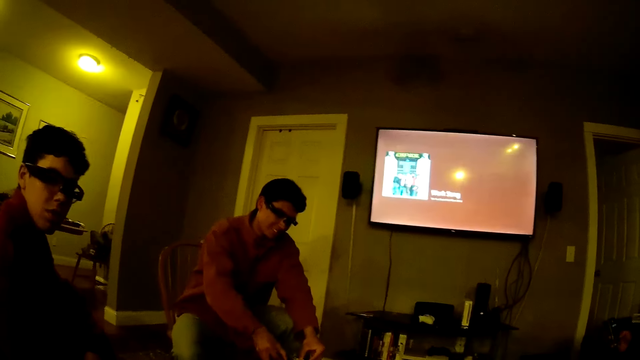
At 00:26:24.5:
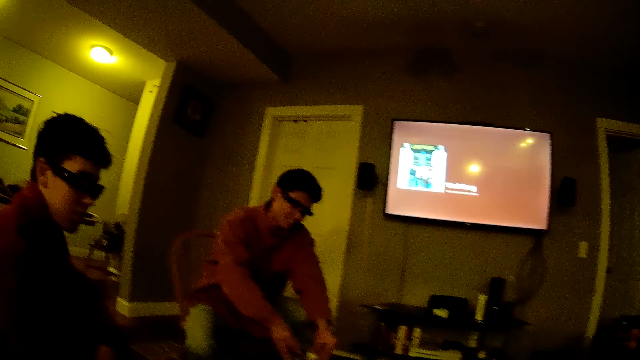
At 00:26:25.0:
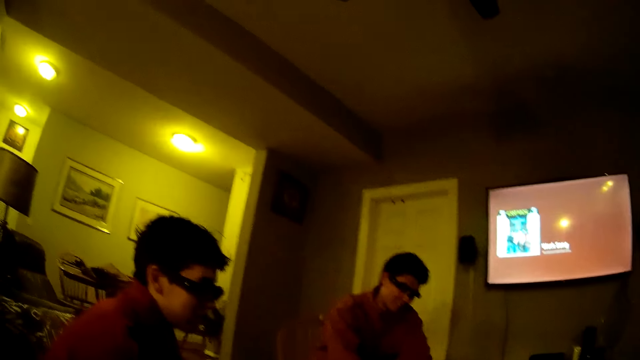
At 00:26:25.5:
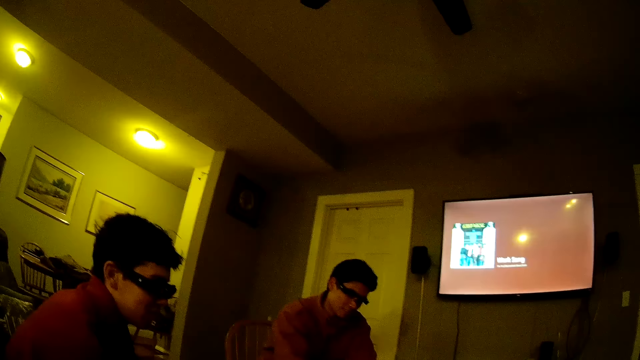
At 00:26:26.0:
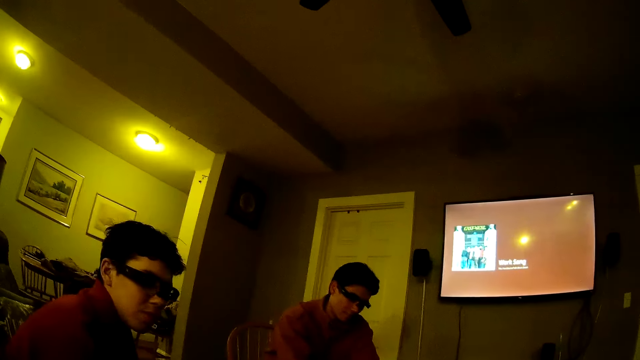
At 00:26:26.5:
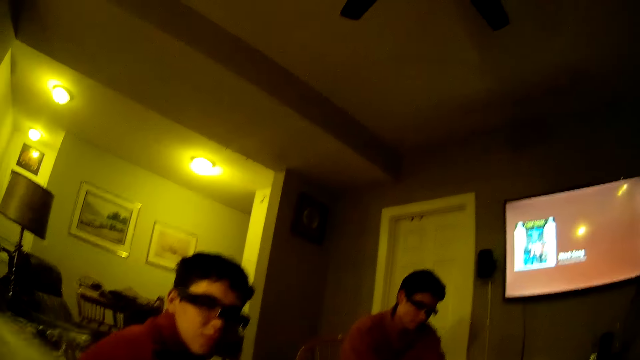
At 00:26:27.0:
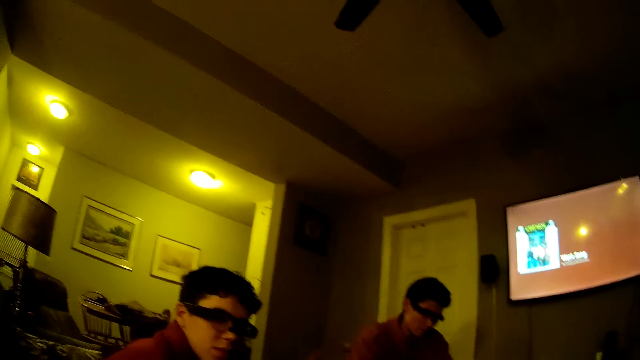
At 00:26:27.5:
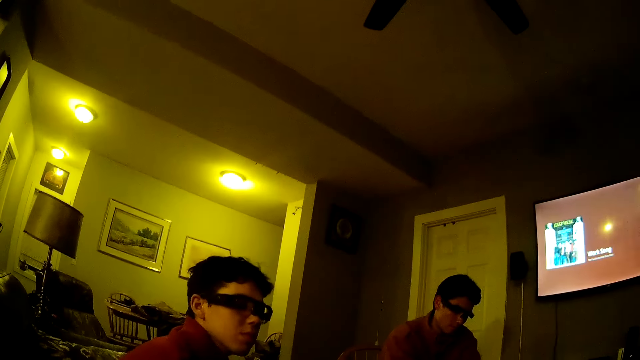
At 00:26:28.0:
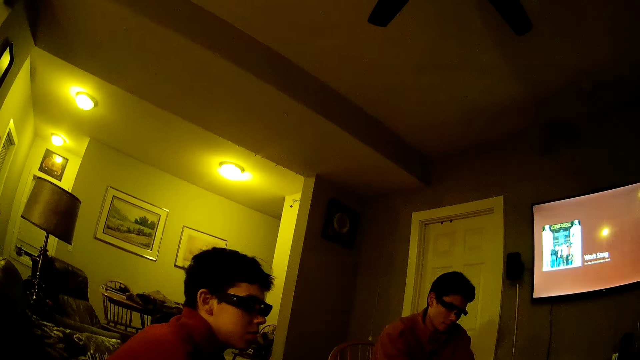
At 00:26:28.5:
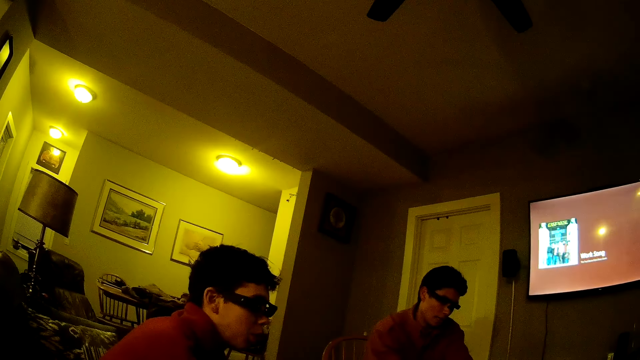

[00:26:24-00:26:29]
A man shuffles the poker cards with both hands.

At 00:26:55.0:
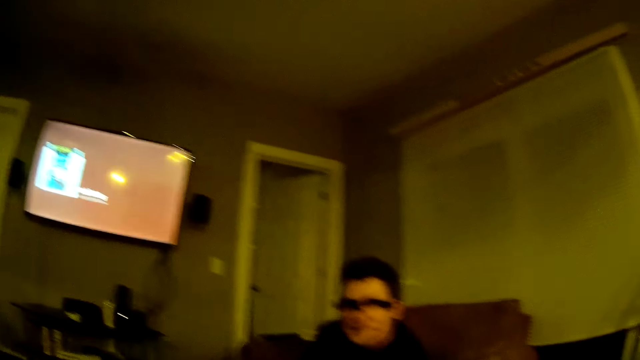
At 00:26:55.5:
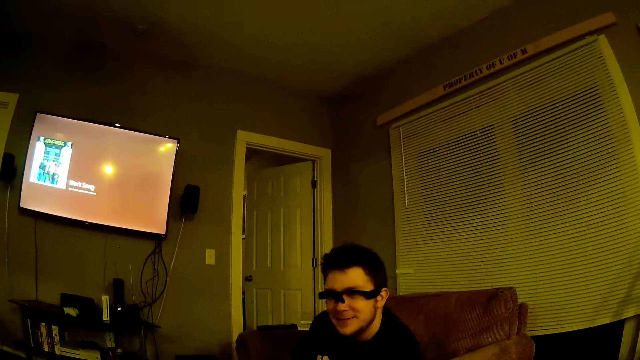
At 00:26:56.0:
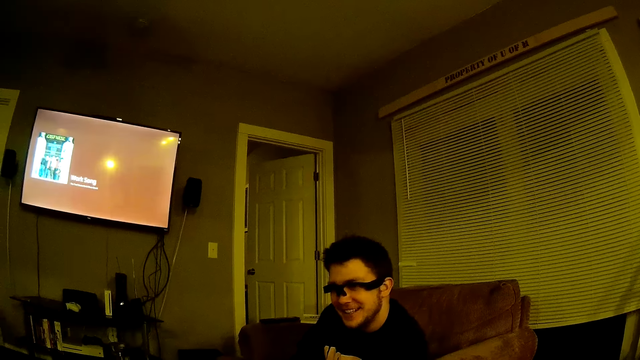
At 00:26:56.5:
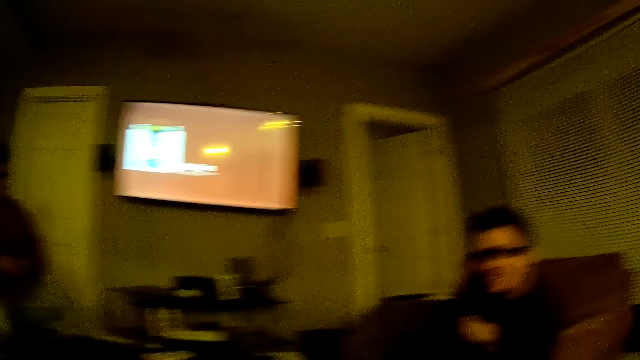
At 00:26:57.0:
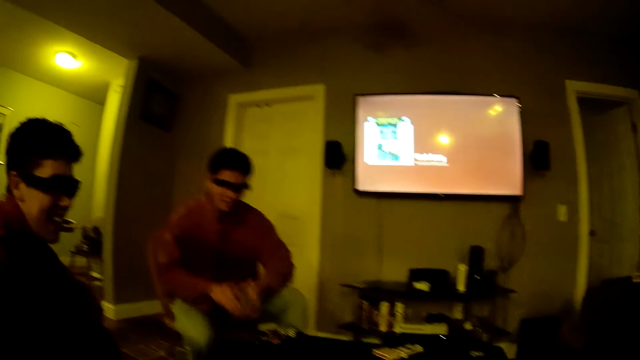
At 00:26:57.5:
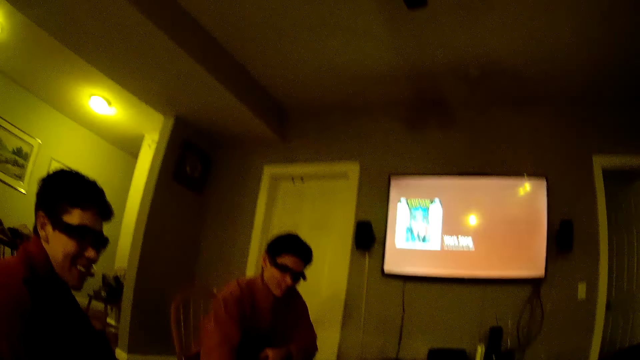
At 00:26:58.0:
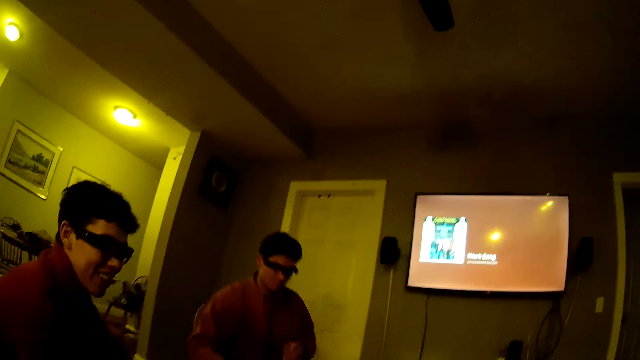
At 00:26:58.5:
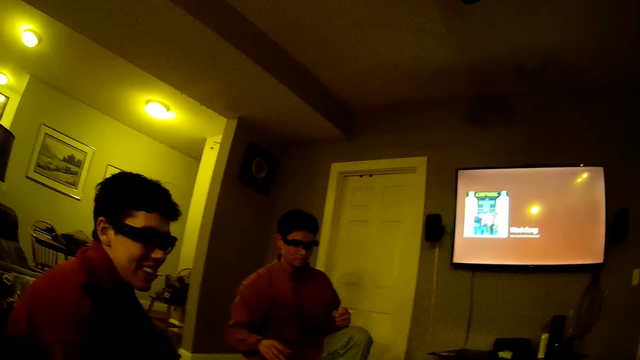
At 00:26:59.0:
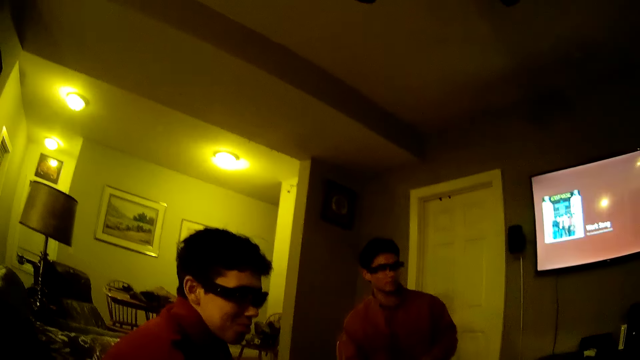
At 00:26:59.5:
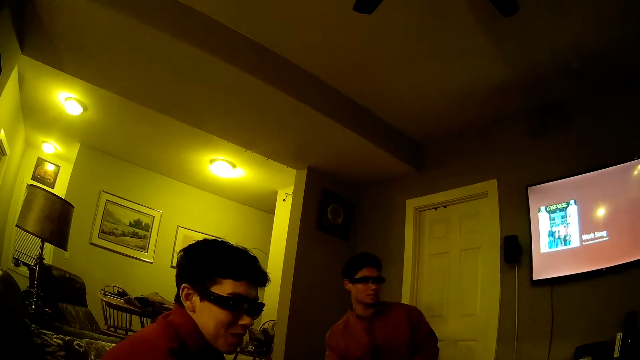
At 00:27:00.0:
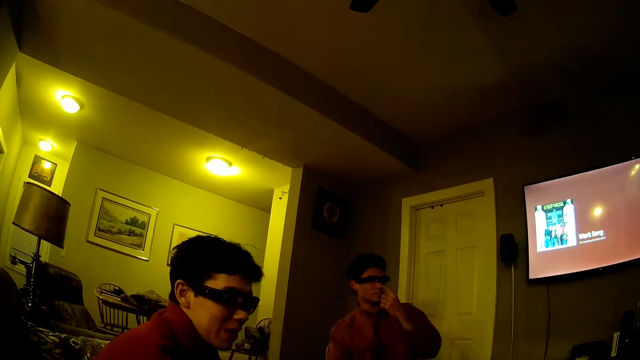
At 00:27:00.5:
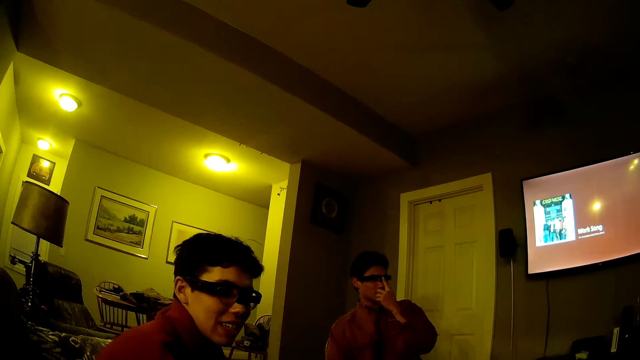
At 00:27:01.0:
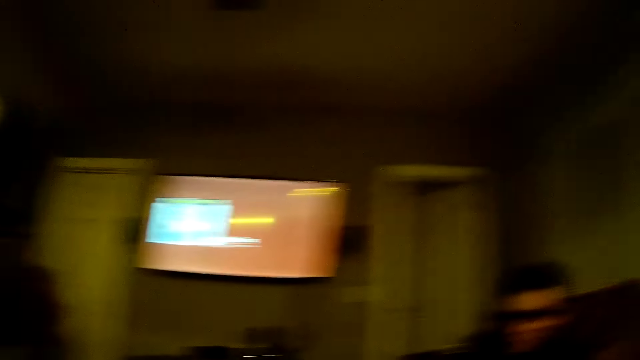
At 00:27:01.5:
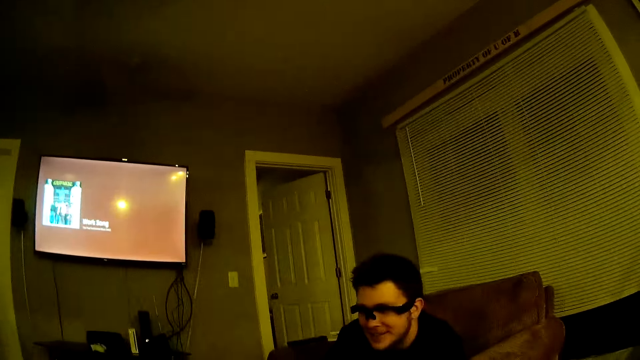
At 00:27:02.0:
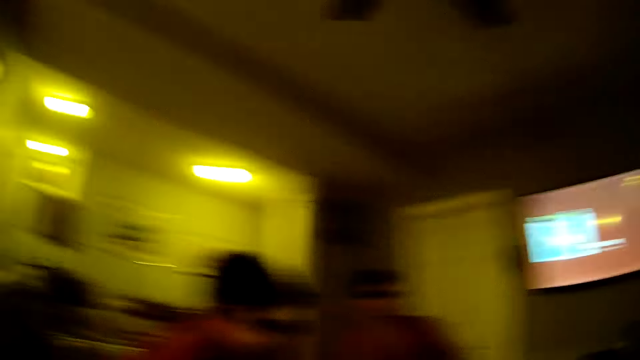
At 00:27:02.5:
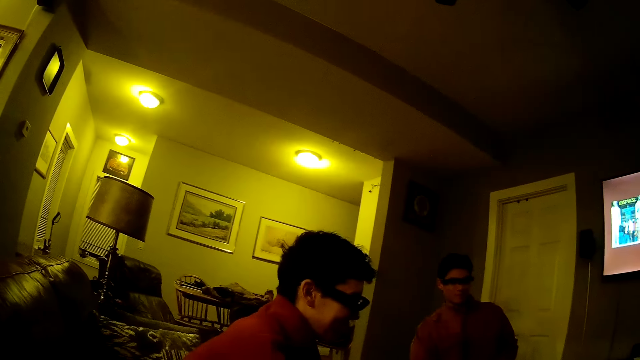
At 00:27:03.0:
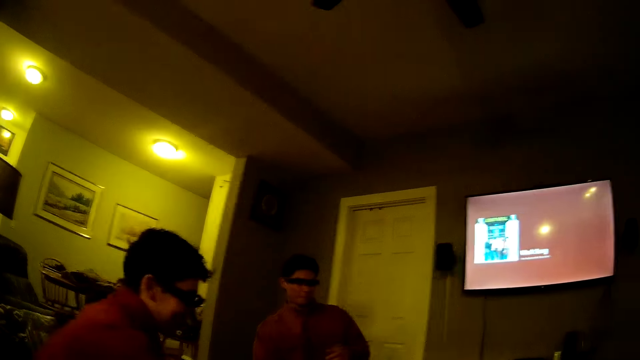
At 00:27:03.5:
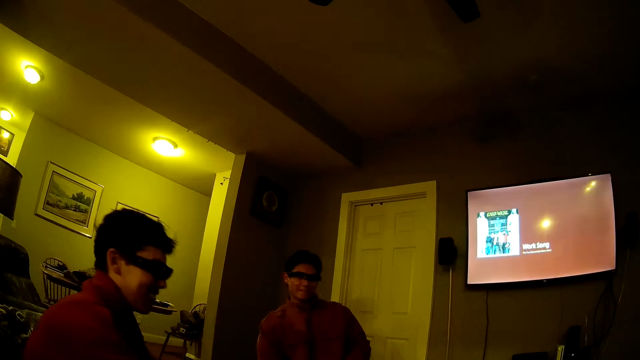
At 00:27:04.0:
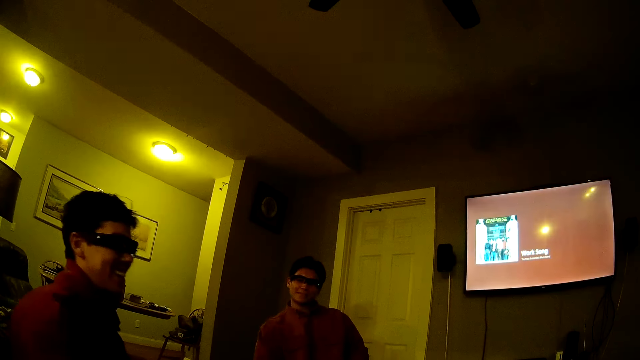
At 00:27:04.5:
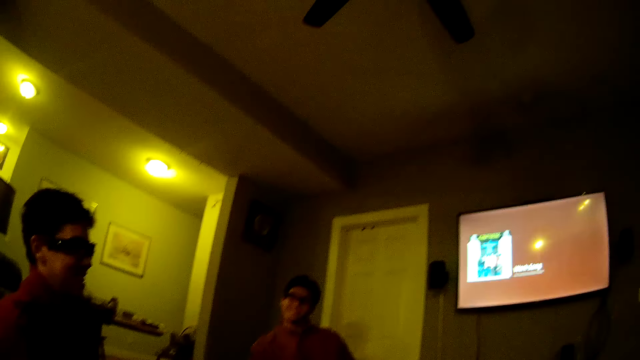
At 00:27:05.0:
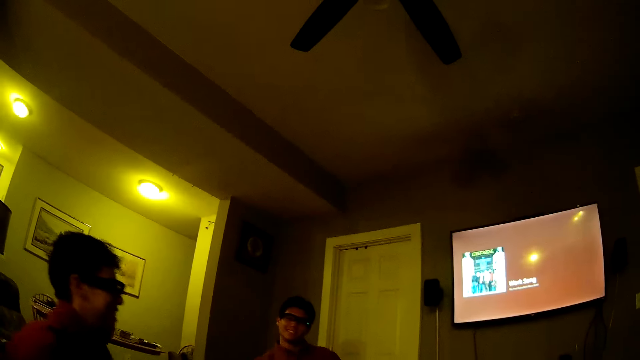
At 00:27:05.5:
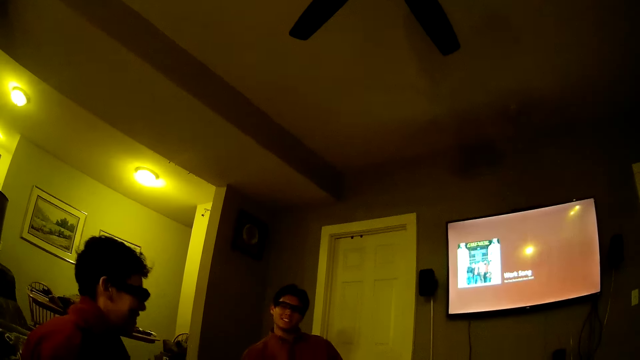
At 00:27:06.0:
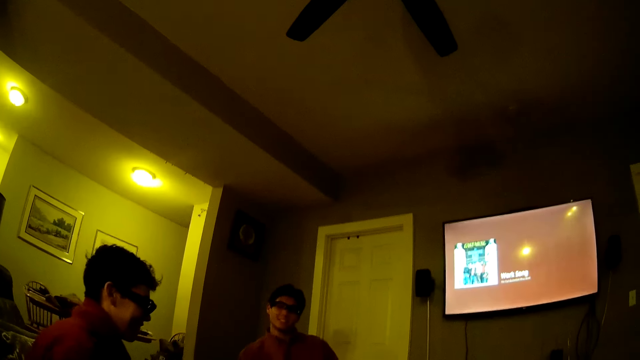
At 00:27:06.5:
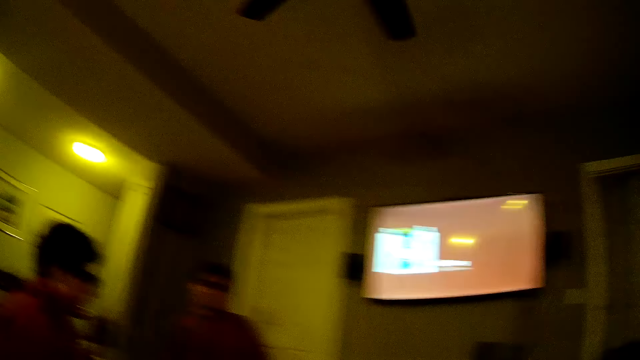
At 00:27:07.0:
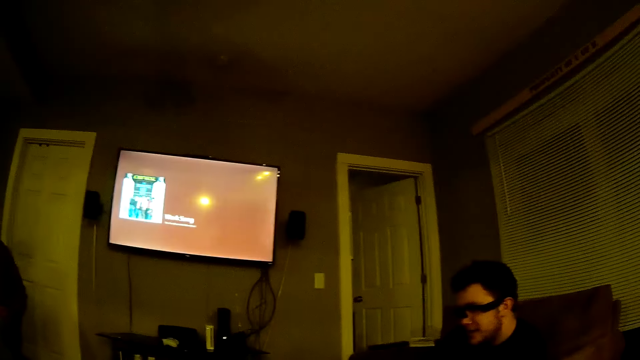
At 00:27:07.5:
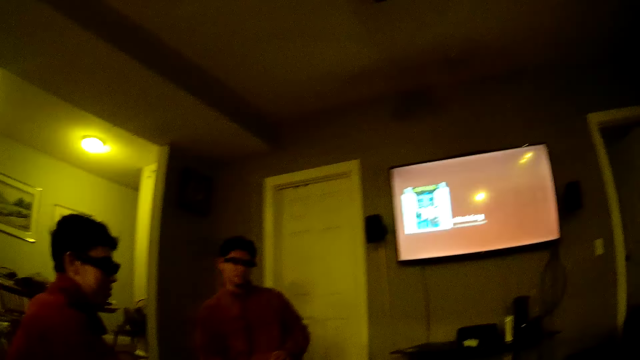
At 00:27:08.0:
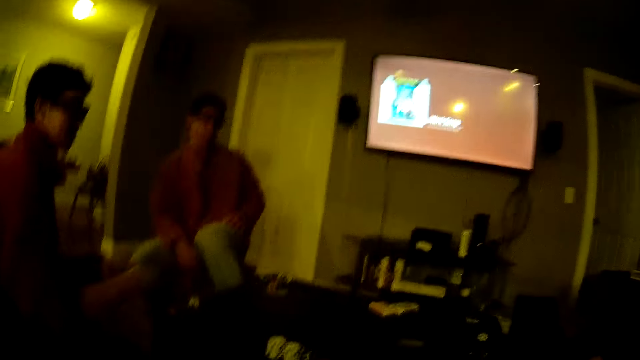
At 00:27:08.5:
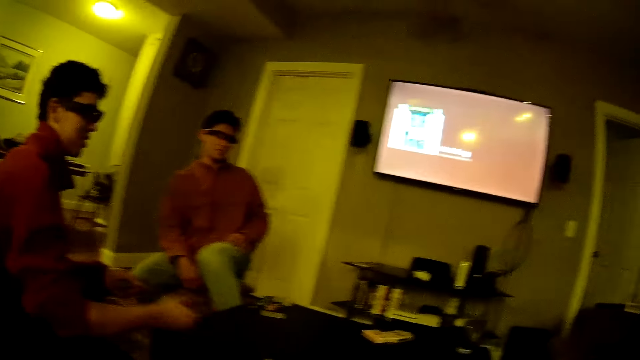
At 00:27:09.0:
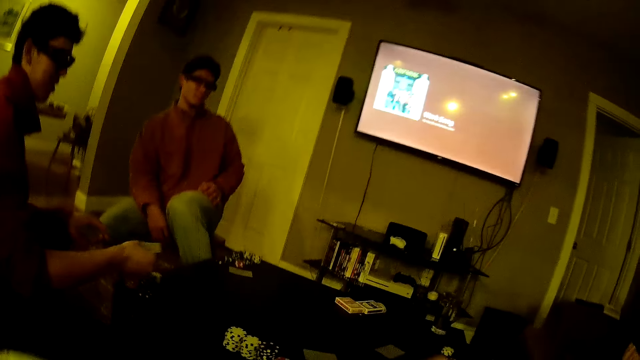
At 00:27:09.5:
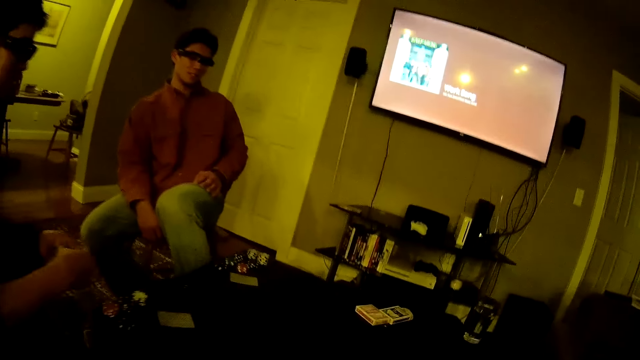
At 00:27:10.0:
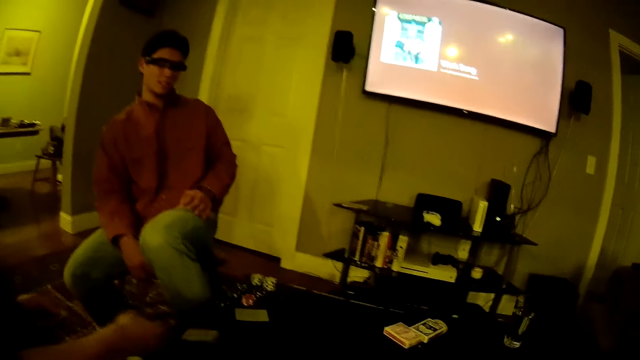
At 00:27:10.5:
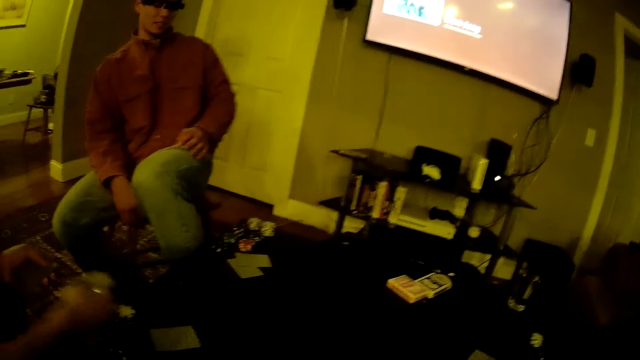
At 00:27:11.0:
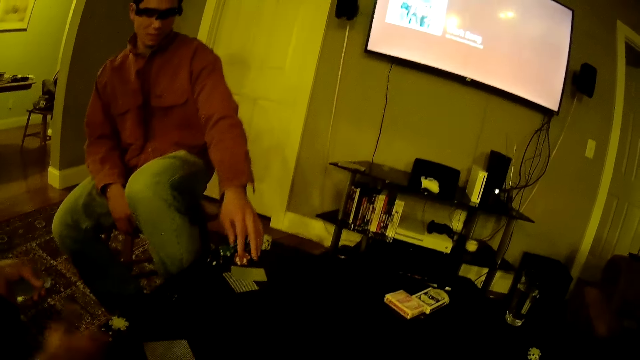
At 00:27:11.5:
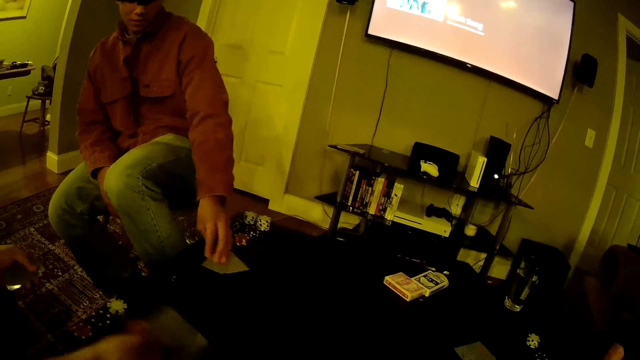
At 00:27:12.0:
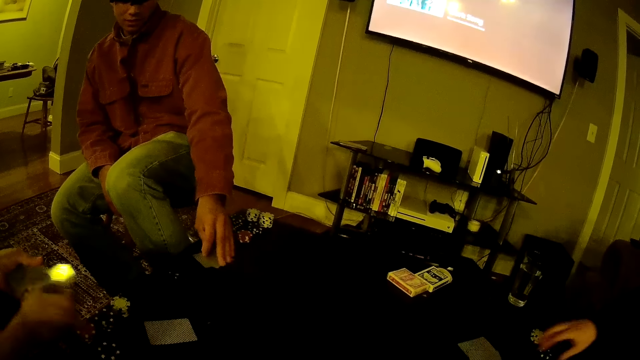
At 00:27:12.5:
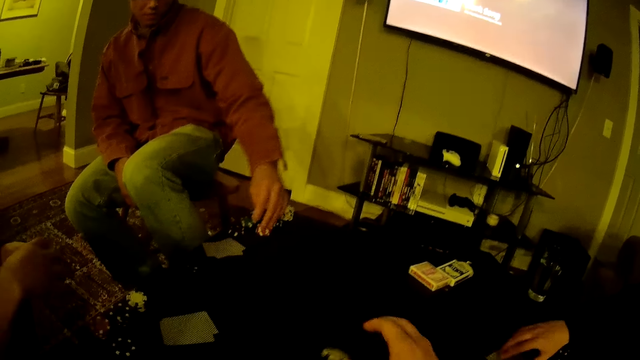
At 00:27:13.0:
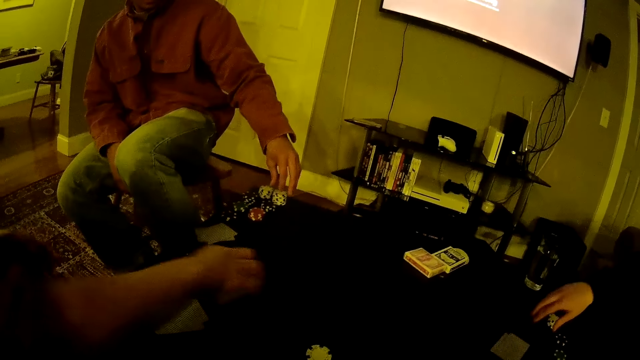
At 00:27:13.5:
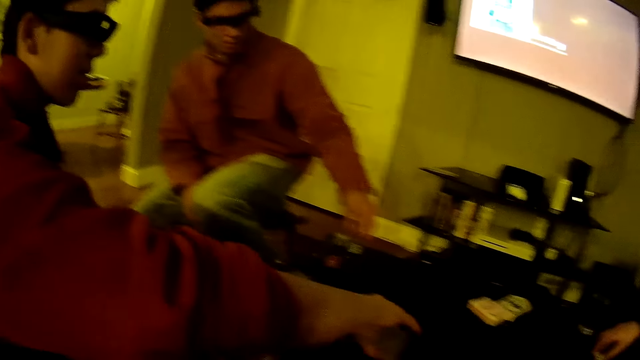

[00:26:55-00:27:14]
A man drops the poker cards on the table with his right hand. Another man distributes the poker cards on the table with his right hand. The first man moves the poker cards on the table with his left hand and touches the cards. A third man moves the poker cards on the table with his right hand. The camera wearer drops a poker chip on the table with his right hand. The second man puts the poker cards on the table with his right hand. The third man picks up a poker chip from the table with his right hand.
